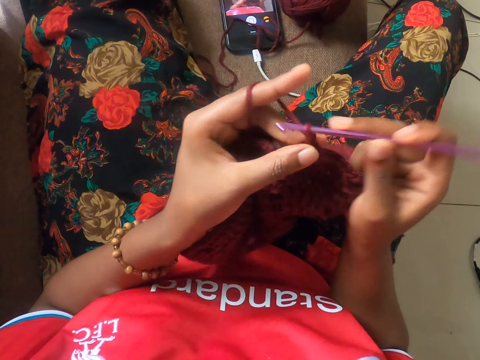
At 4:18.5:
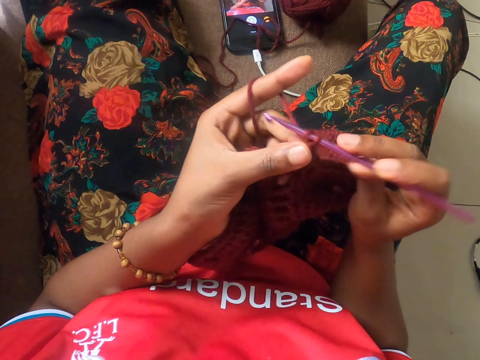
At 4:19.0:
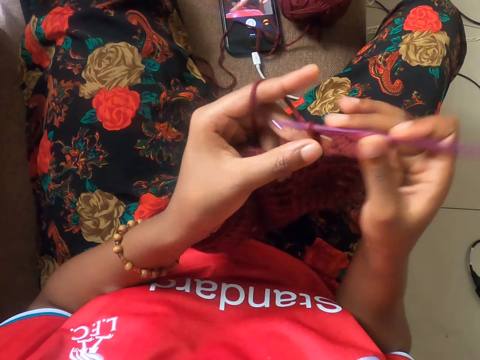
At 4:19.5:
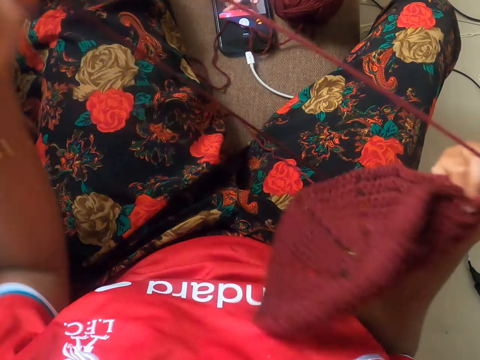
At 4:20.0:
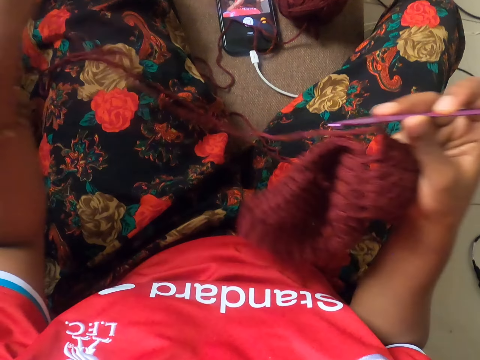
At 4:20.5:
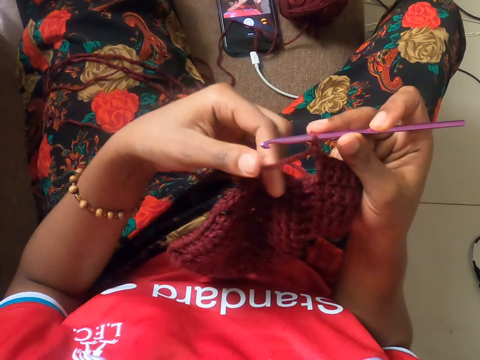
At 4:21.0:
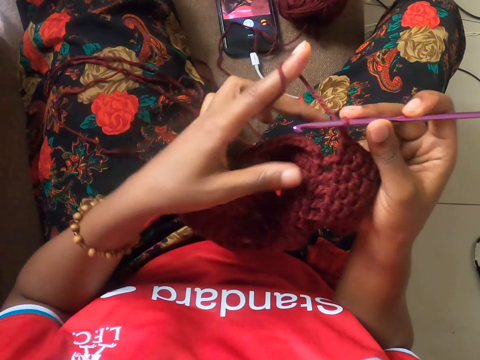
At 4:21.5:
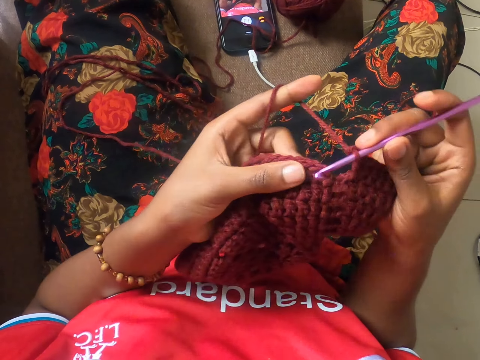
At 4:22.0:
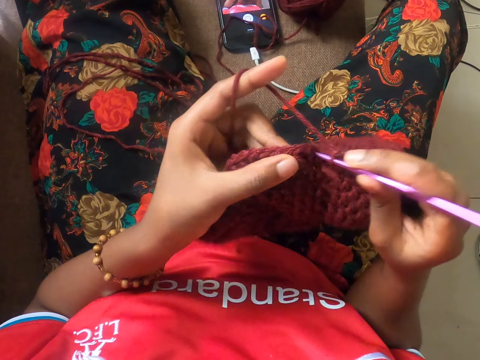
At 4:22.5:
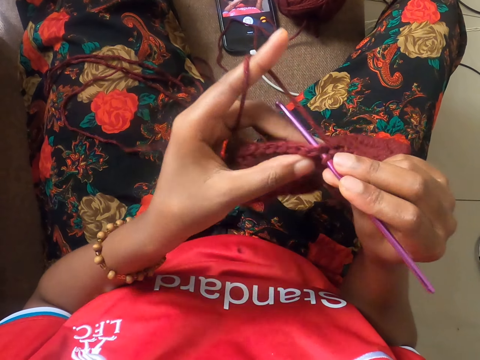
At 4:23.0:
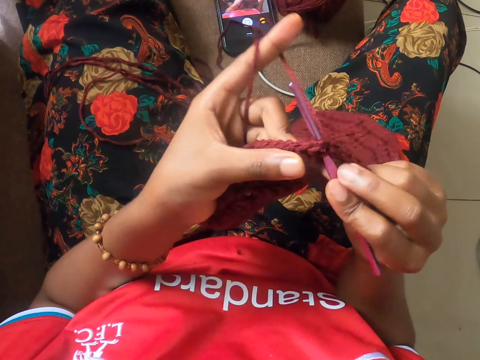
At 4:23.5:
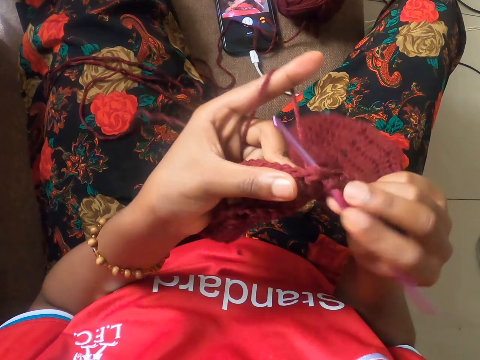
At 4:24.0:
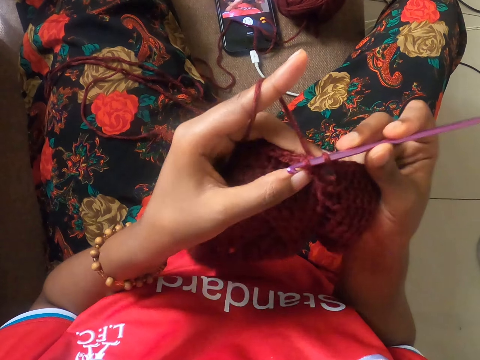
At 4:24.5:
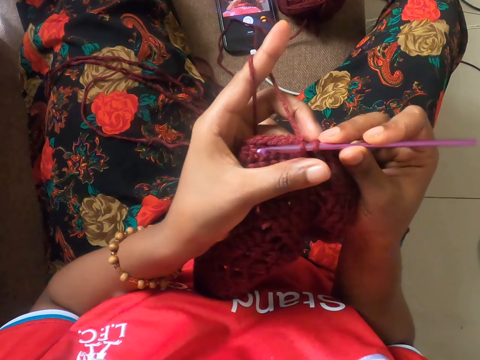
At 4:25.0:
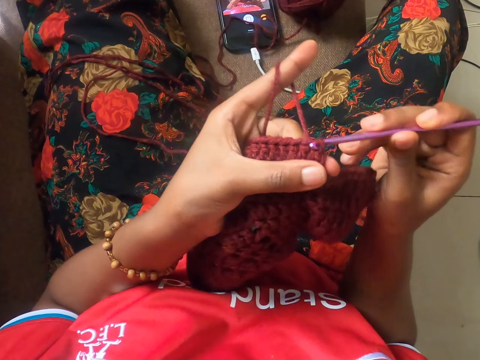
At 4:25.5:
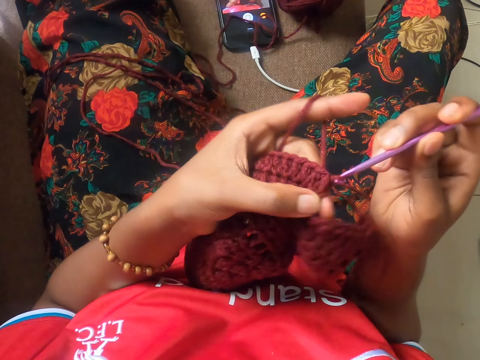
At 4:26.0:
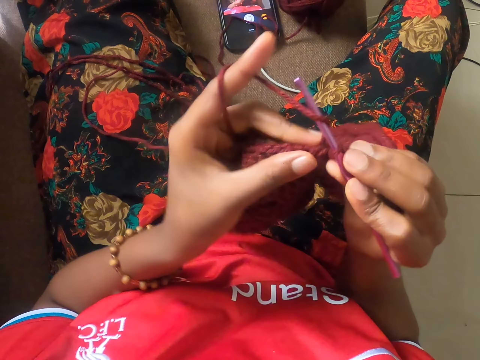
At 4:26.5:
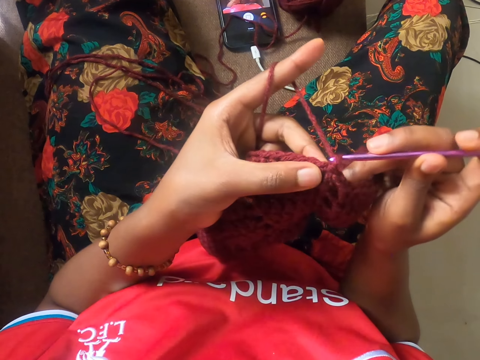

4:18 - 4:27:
The camera wearer adjusts the string. She pulls the yarn from the crochet yarn with her left hand. She crochets the partly crocheted yarn with the crochet hook in her right hand.

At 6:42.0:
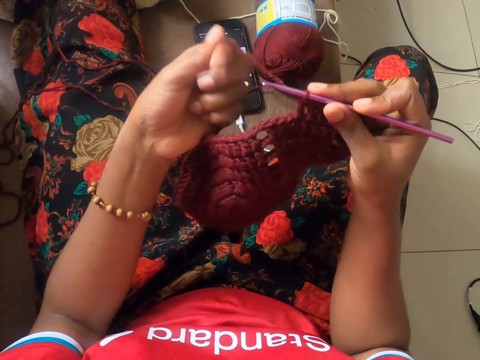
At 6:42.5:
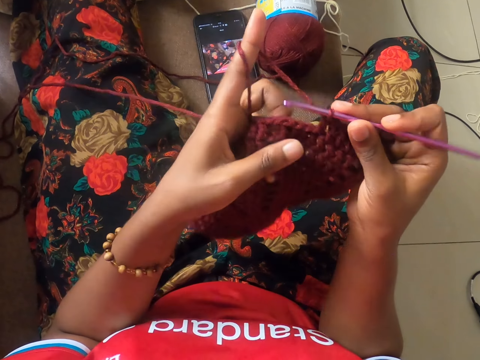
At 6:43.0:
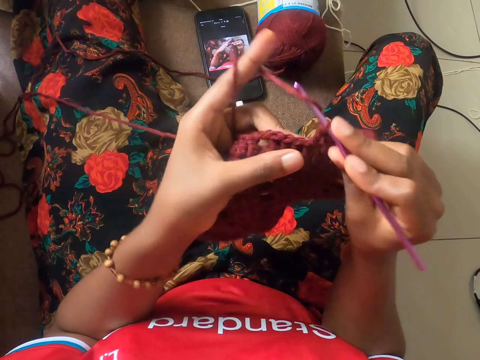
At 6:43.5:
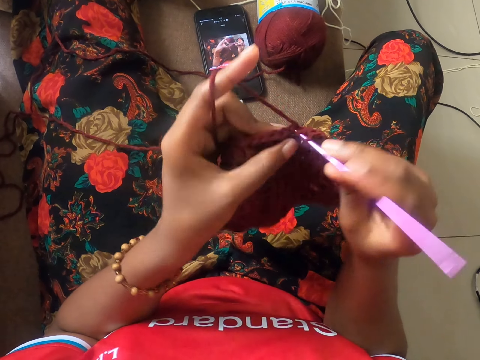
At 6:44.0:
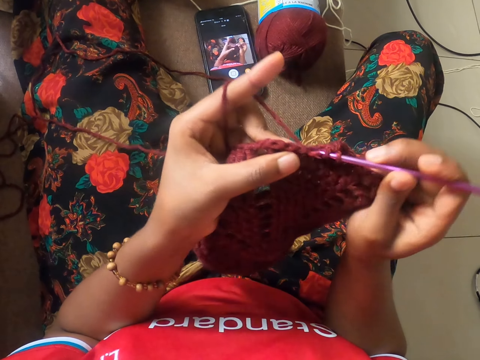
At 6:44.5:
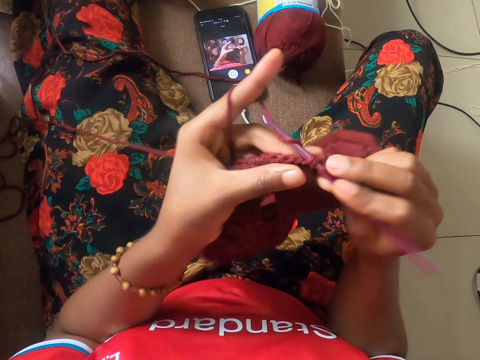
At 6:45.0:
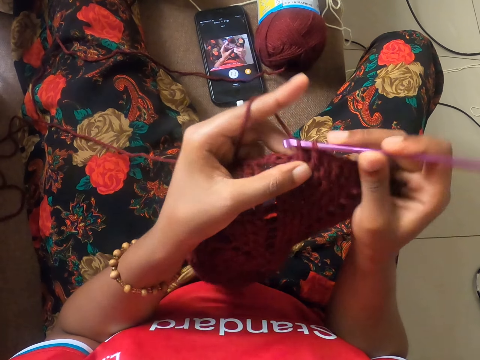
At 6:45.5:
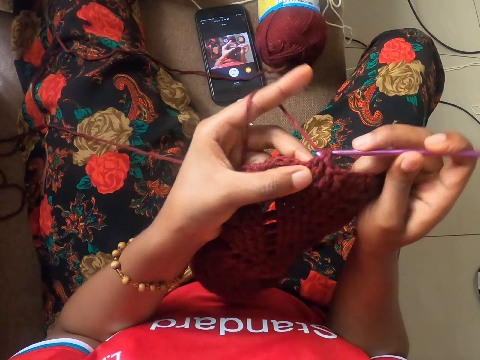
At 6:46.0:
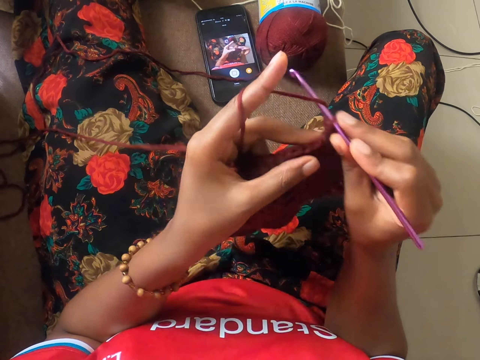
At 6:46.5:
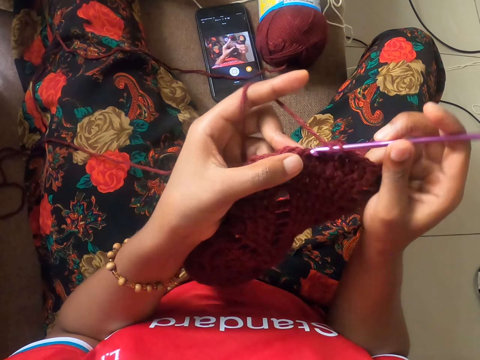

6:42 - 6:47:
The camera wearer crochets the wine colored yarn with the crochet hook.

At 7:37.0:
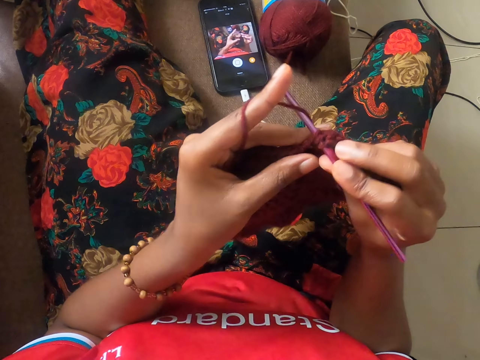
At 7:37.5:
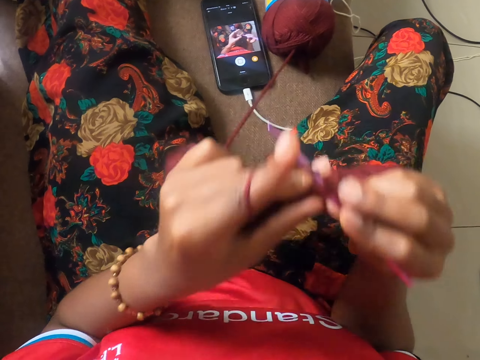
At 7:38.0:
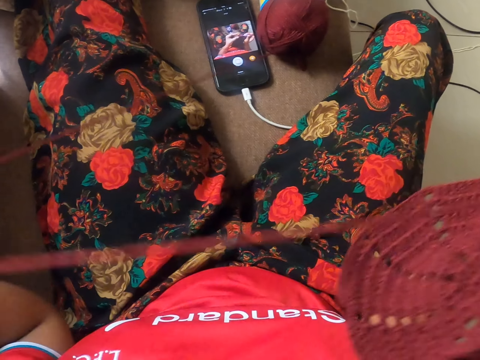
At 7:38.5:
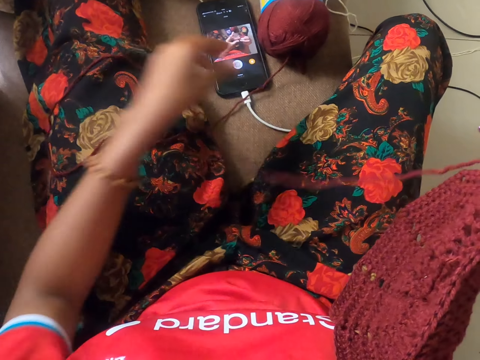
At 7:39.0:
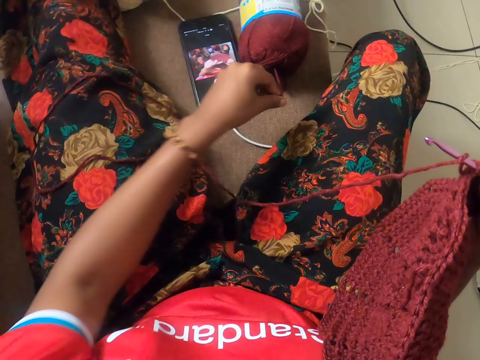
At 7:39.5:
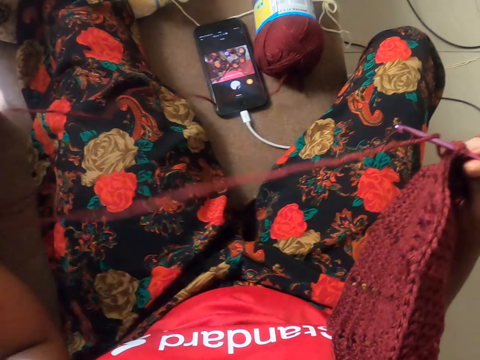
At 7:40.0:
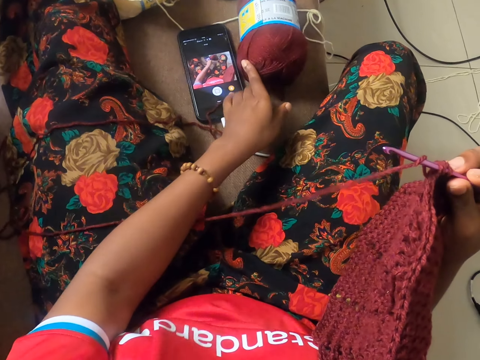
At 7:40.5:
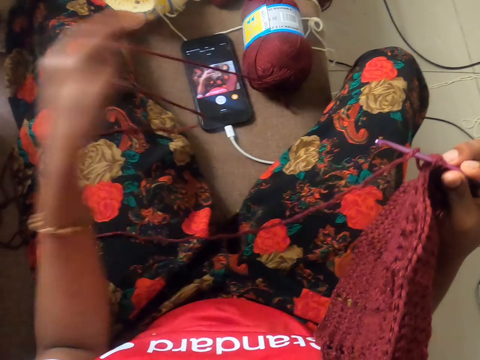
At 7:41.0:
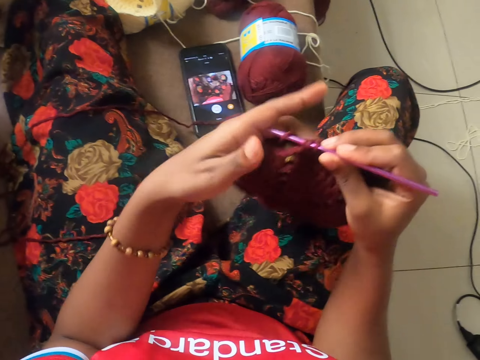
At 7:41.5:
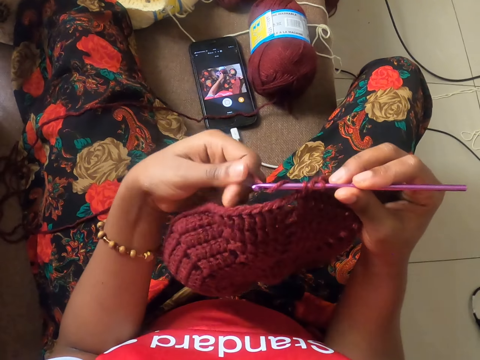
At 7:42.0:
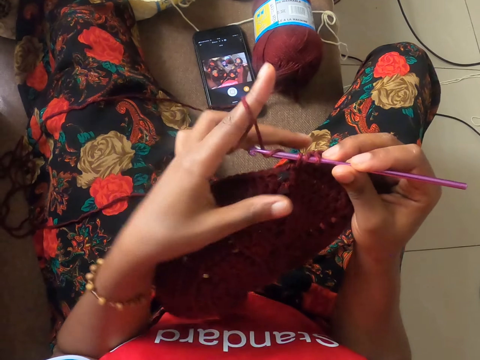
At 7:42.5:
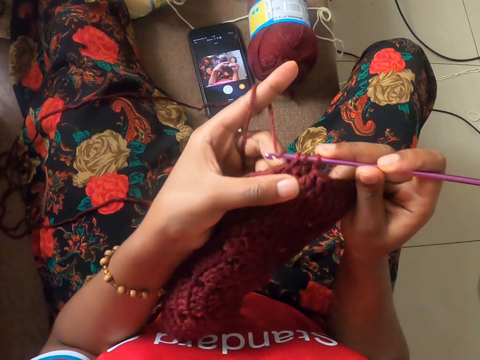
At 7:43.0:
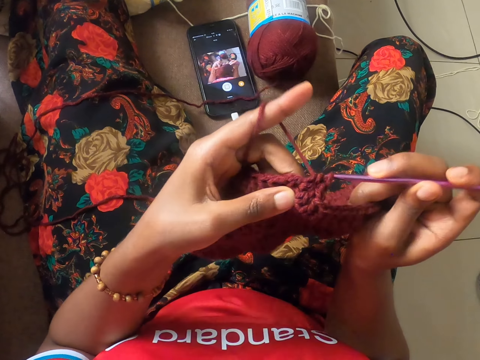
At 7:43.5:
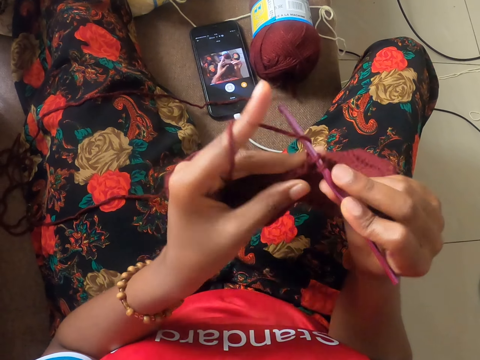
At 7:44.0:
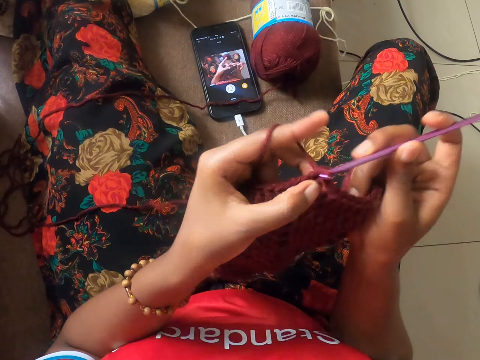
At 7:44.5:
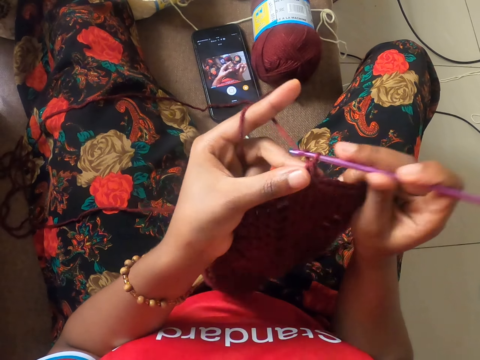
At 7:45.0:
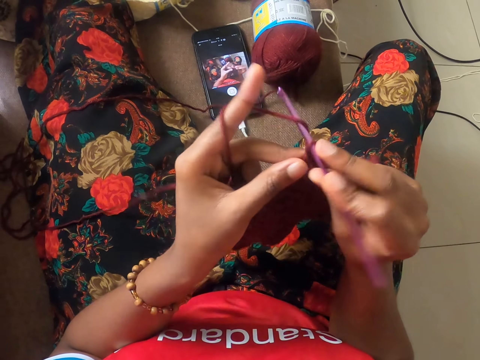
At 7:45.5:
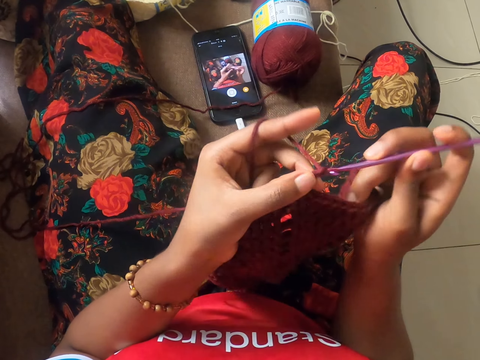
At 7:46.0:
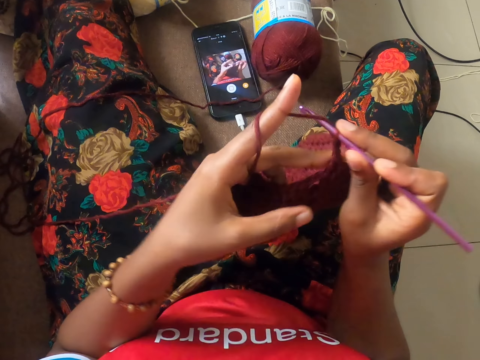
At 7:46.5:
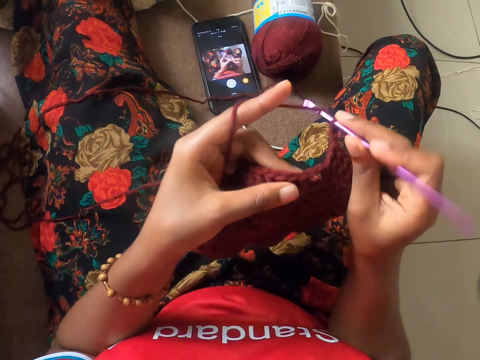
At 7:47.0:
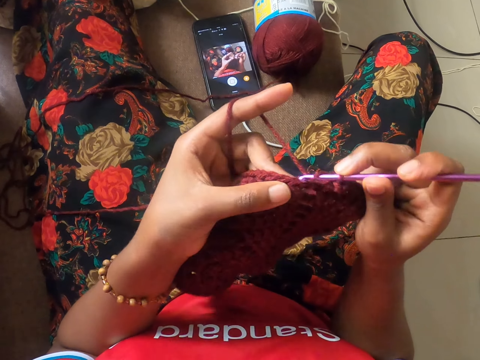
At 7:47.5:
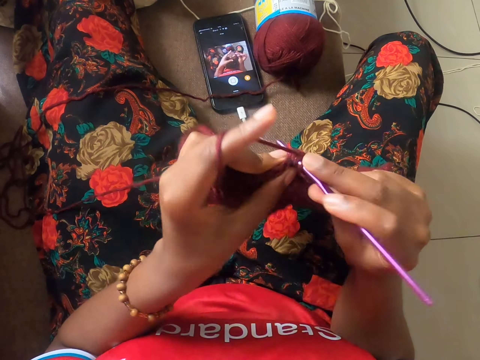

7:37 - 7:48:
The camera wearer pulls a thread on the floor. They knit using a crochet hook.

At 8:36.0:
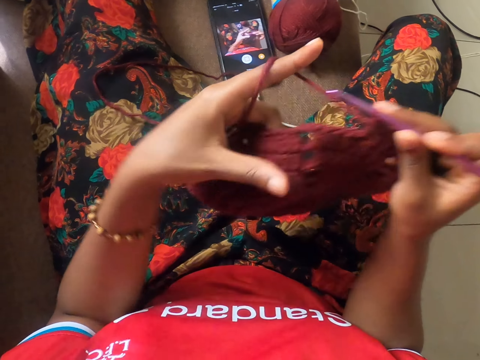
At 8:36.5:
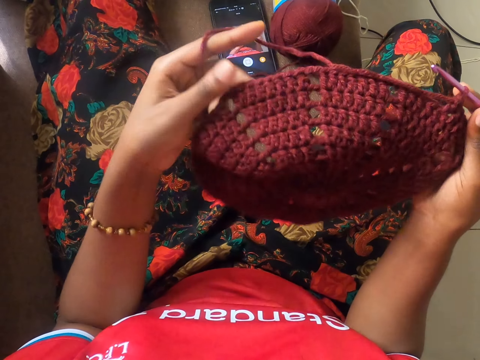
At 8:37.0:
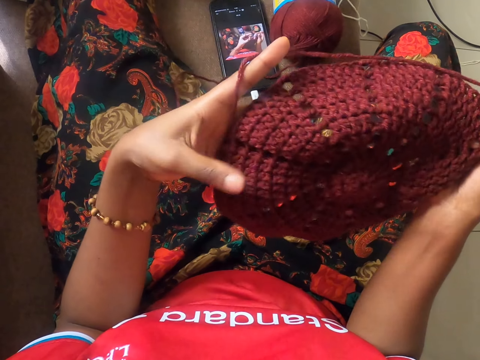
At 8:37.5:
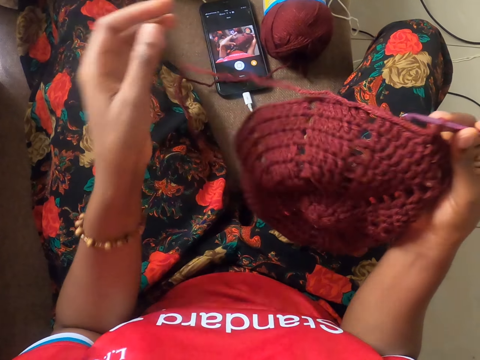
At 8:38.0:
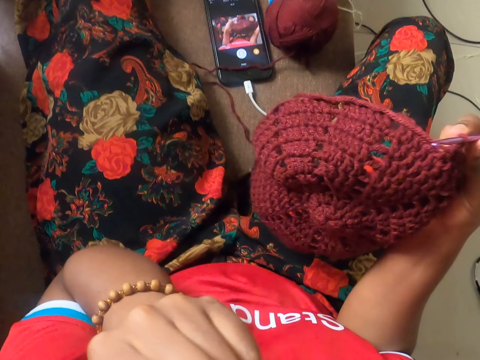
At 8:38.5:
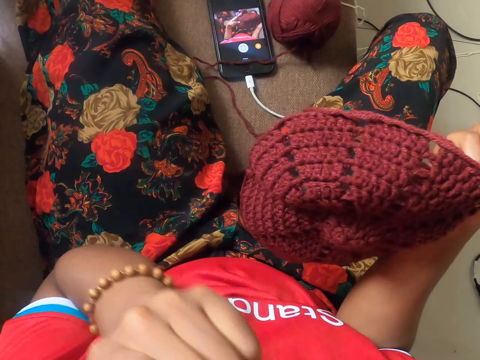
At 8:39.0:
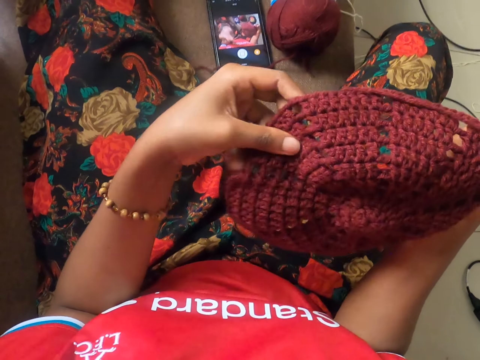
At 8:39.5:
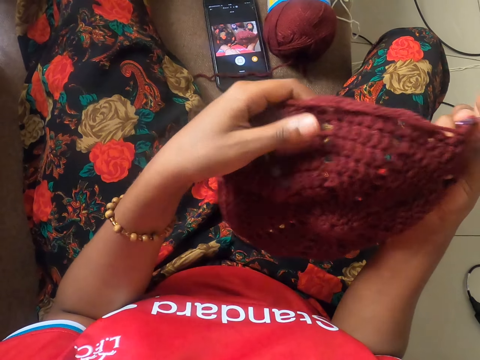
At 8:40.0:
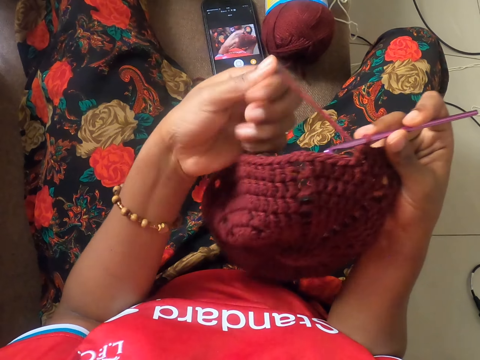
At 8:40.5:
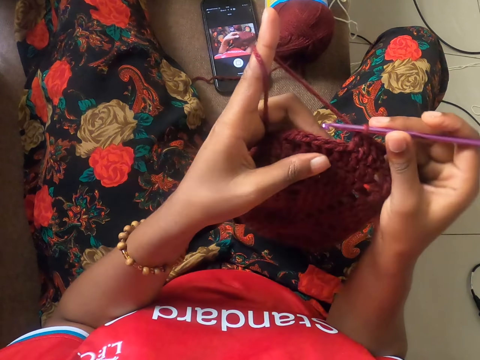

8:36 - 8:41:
The camera wearer covers her mouth with her left hand.
